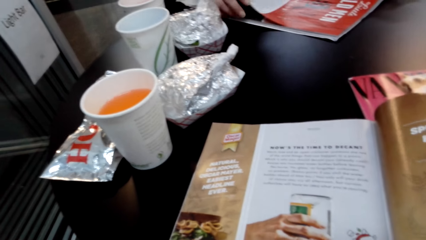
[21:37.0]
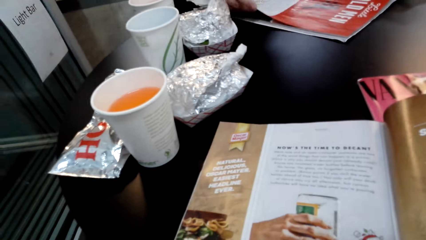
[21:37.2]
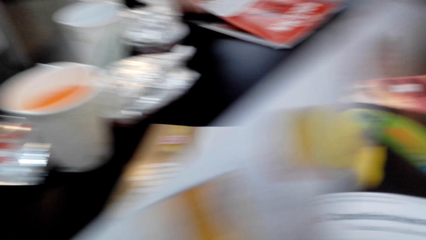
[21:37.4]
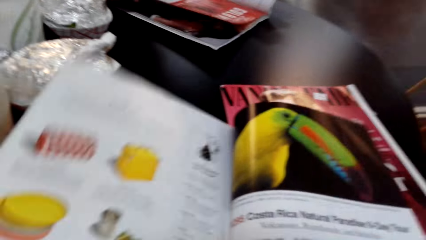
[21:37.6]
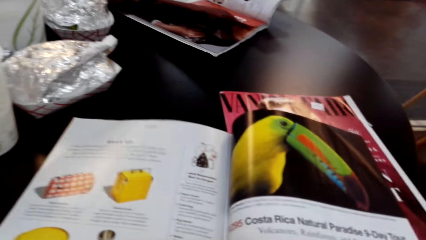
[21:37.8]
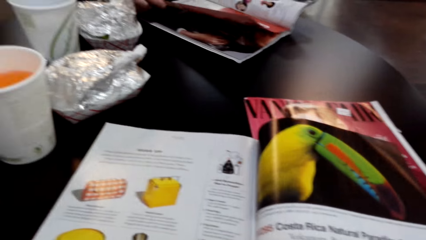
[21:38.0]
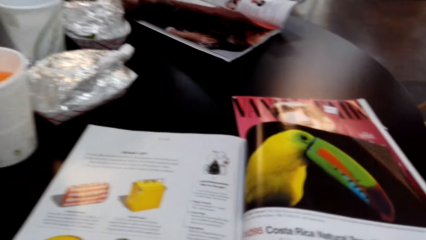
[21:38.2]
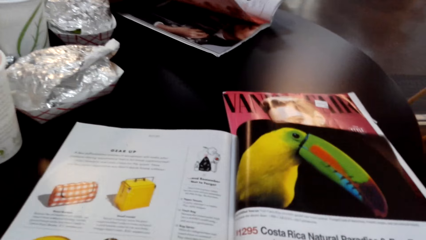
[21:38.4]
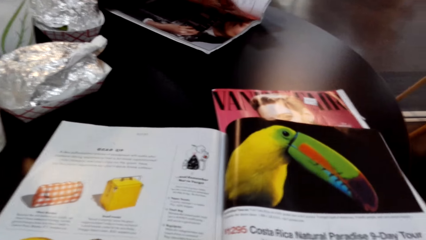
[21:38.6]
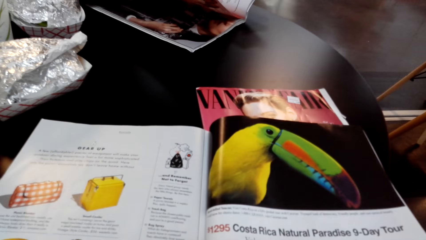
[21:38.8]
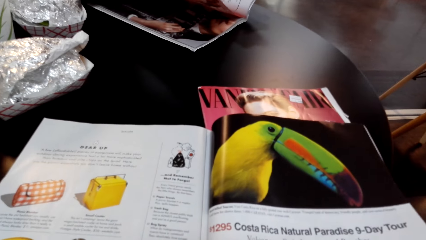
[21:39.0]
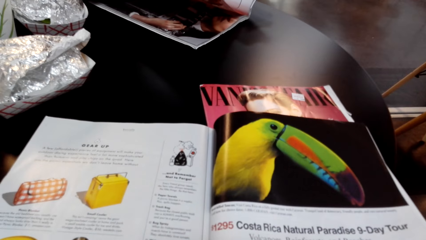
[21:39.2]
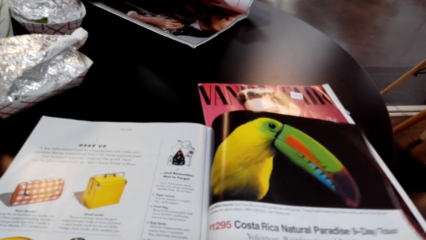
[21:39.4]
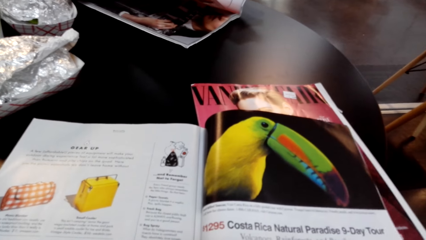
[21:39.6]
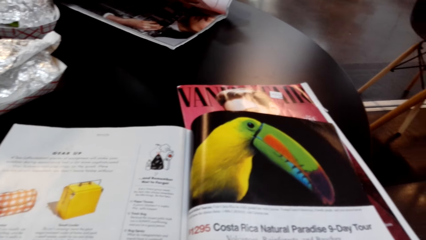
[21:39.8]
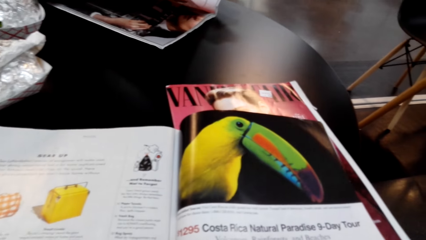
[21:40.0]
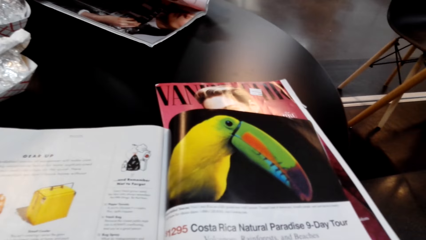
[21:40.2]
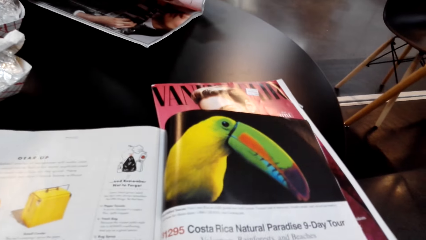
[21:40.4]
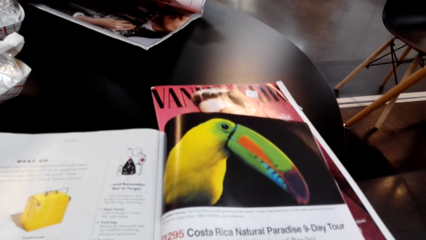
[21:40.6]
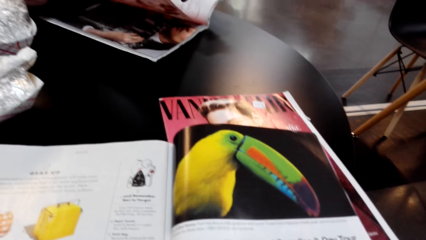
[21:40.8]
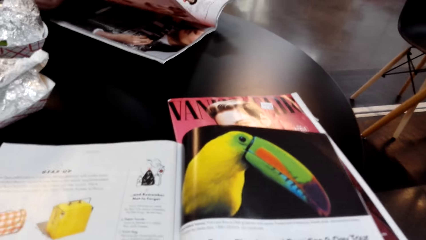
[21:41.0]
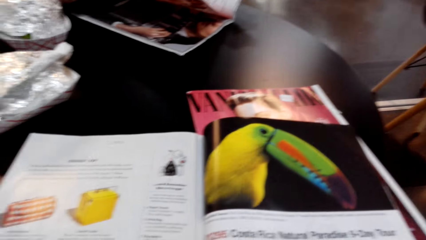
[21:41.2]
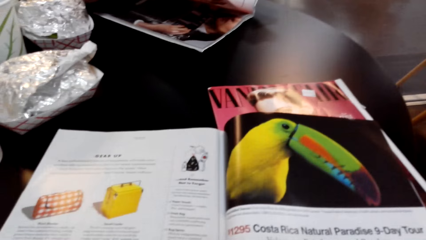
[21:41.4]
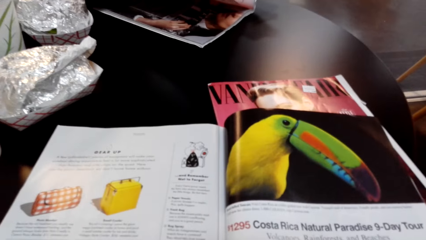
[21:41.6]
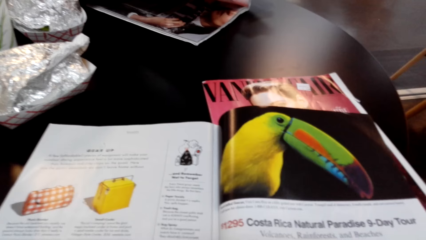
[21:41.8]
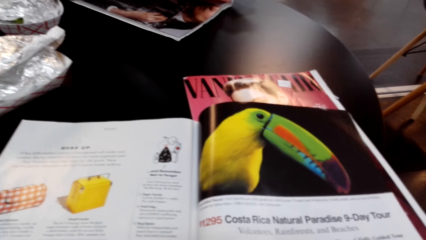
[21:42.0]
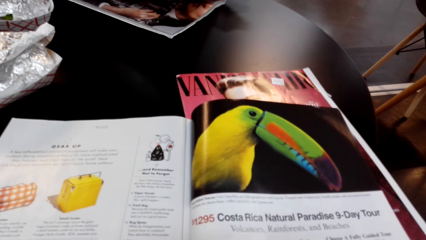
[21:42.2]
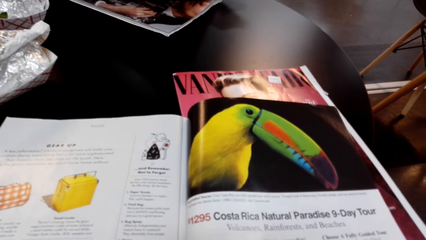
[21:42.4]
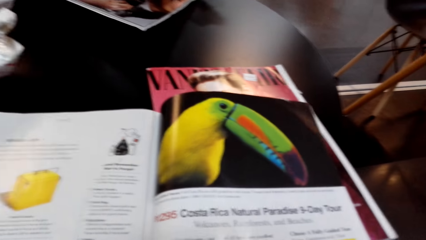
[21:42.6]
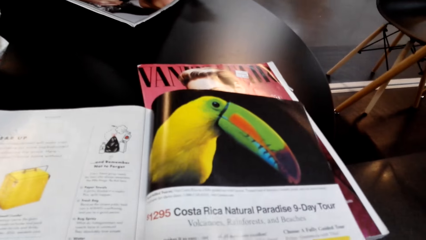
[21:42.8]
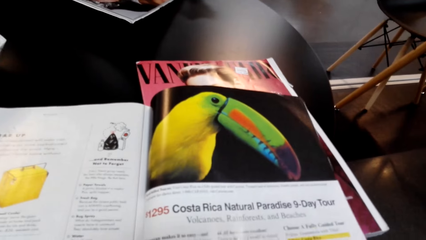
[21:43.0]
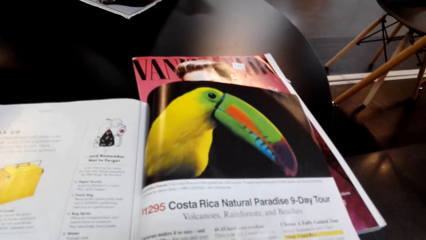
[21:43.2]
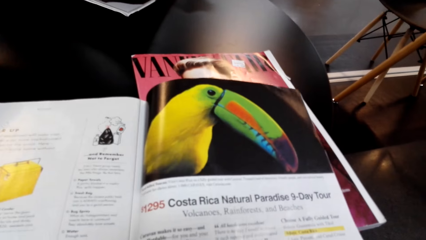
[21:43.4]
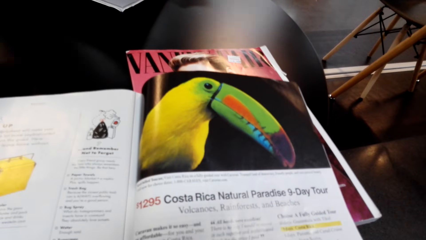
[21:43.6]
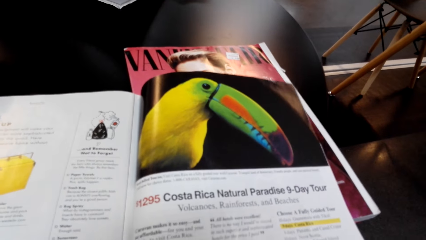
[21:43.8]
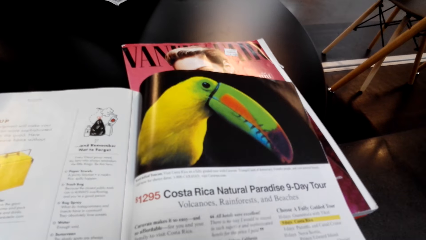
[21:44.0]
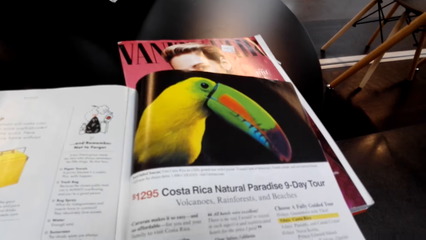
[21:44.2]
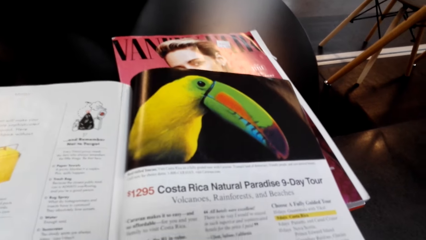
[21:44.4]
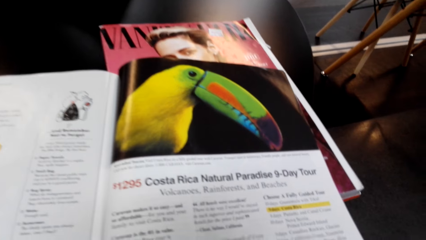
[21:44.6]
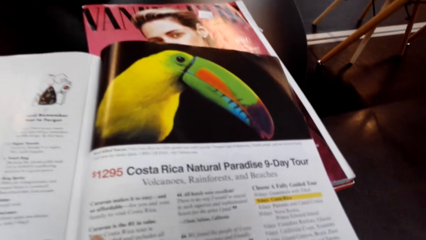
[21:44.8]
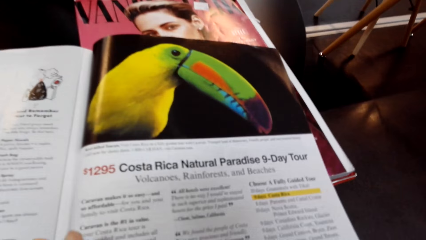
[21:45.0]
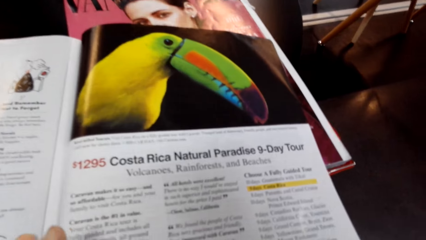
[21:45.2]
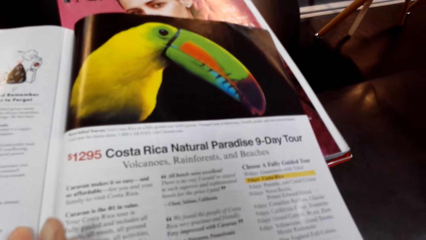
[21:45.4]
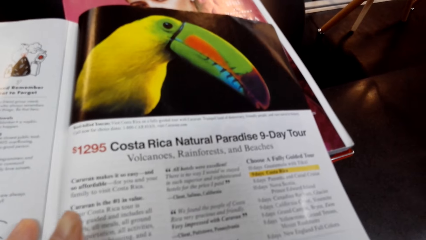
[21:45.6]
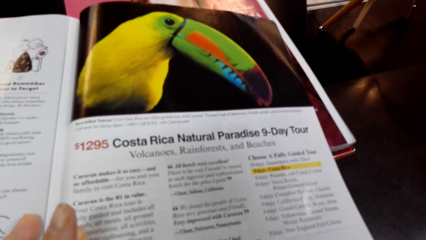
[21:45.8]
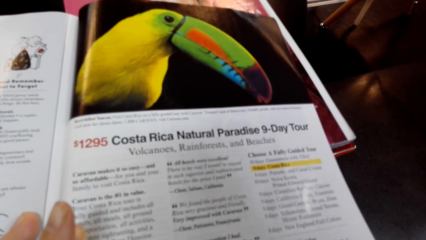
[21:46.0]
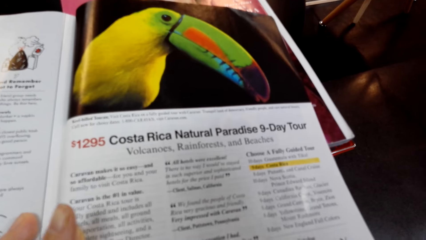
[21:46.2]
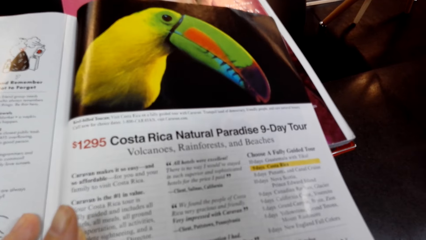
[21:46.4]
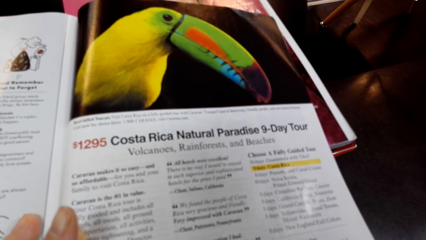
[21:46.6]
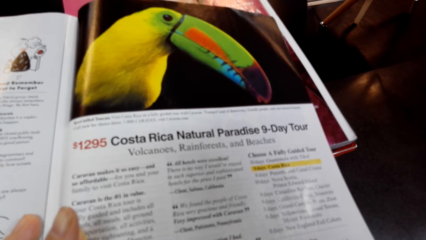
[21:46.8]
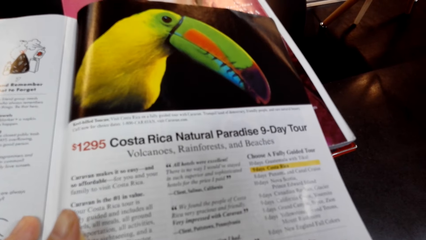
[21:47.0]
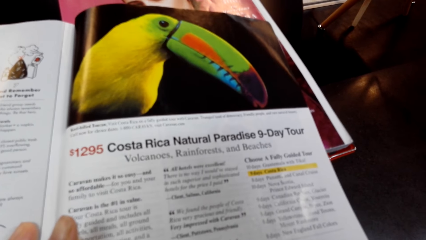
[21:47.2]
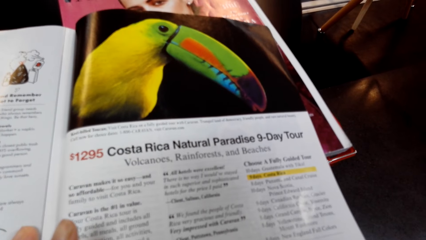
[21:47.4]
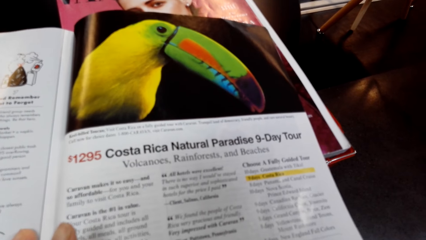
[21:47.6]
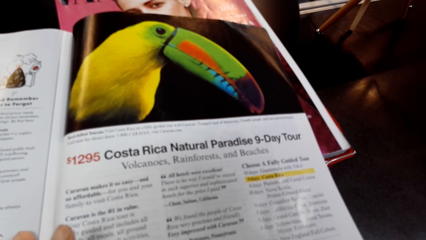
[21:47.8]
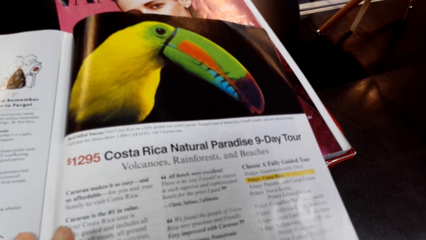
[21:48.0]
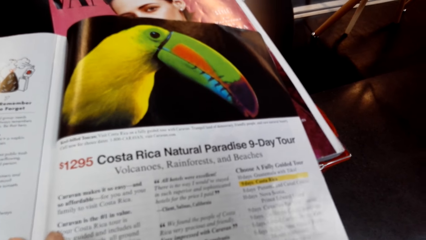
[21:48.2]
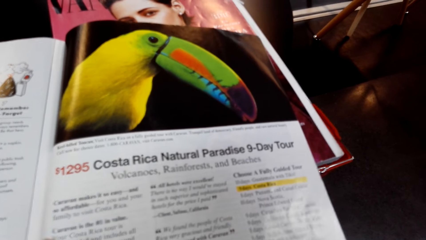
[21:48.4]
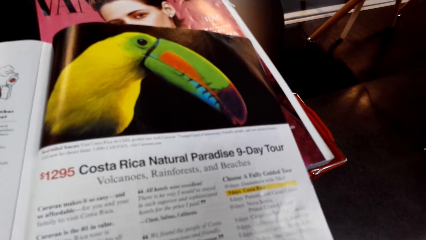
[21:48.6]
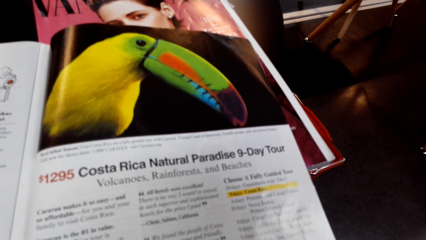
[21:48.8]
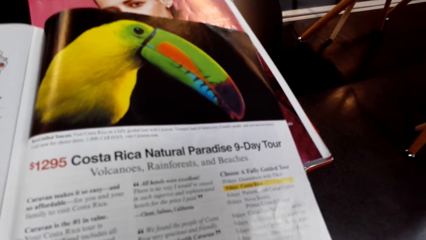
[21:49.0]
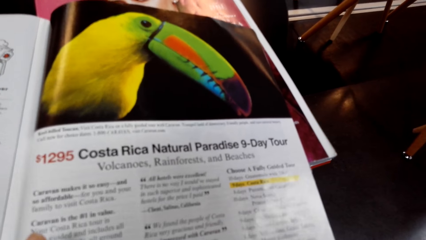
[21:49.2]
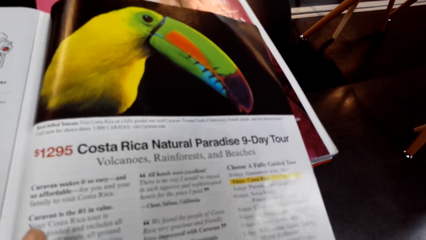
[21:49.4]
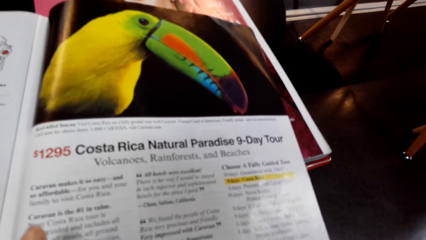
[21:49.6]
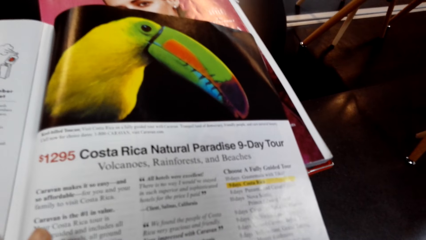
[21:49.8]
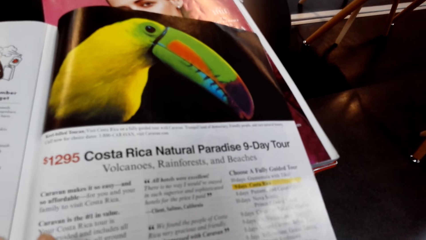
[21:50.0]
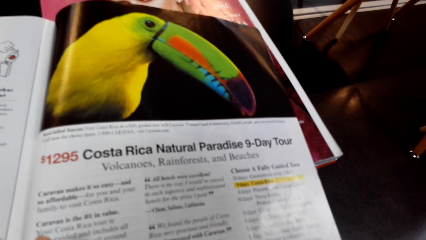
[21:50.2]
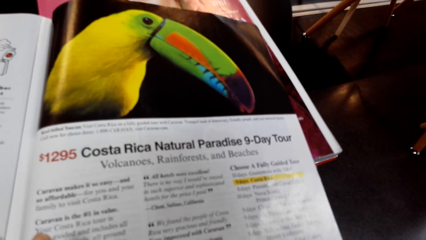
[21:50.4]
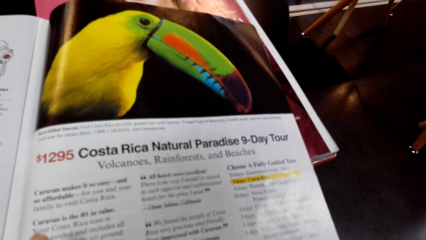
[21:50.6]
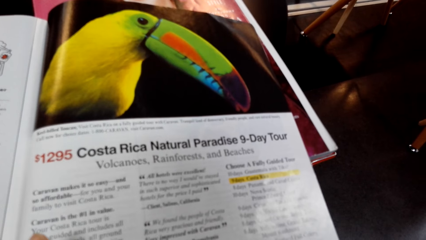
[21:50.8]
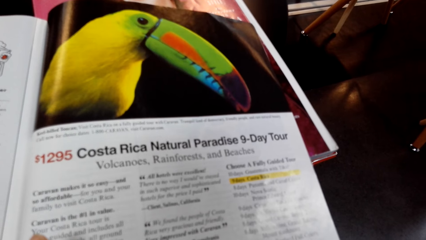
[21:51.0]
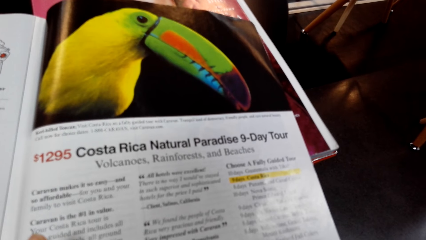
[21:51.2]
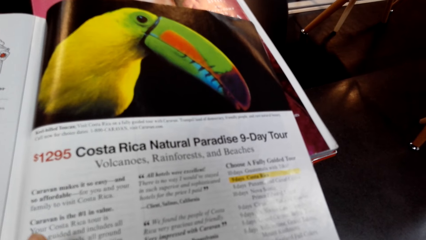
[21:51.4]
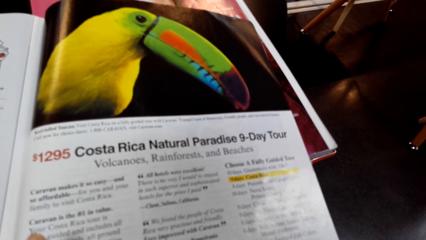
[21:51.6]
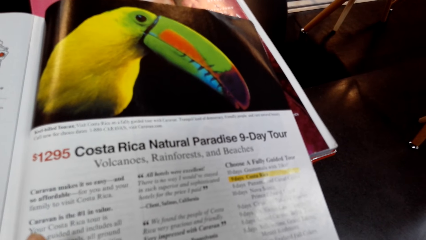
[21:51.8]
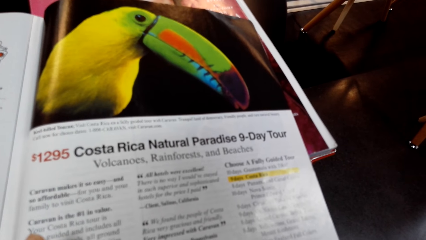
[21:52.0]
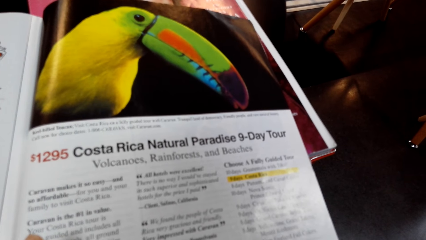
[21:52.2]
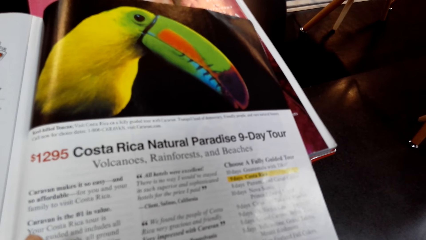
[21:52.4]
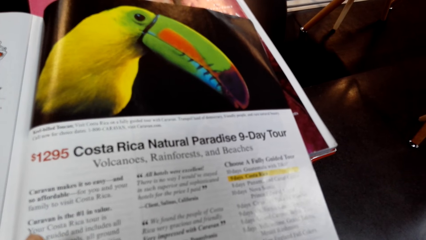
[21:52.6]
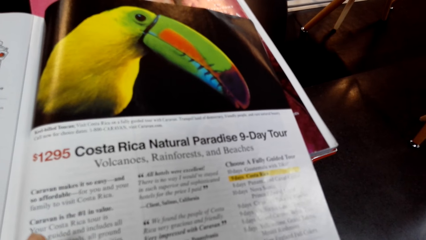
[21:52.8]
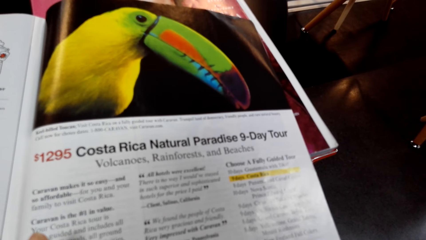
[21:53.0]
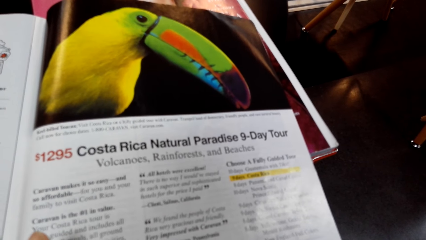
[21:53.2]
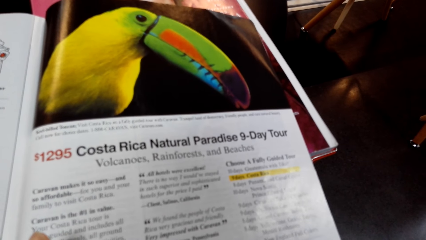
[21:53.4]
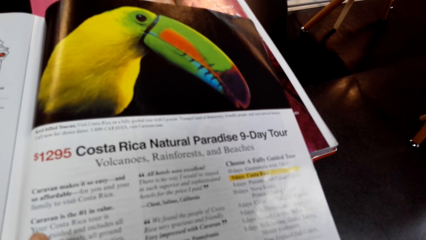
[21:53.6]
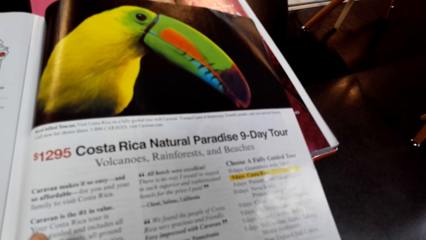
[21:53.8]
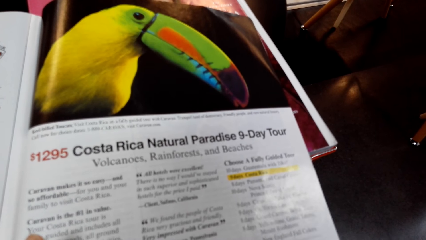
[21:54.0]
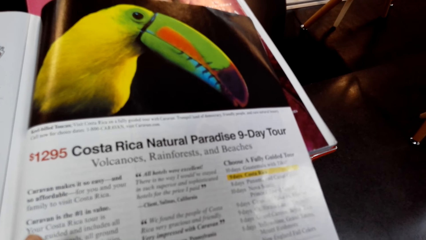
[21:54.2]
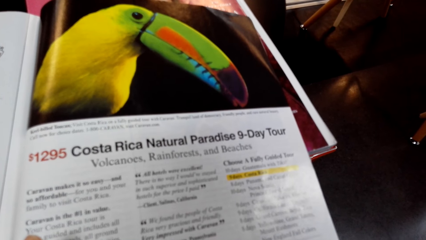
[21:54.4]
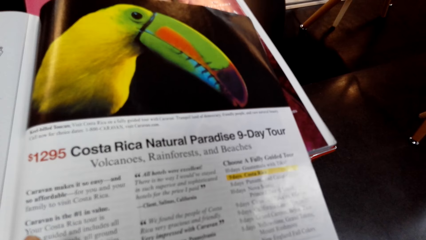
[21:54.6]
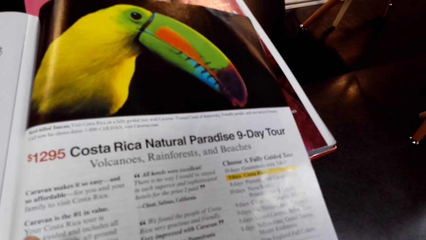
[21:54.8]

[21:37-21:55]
The camera wearer flips a page of the magazine or book. They stare at the pictures in the book. They look at the displayed items in the magazine. They read the book. They read the magazine.
